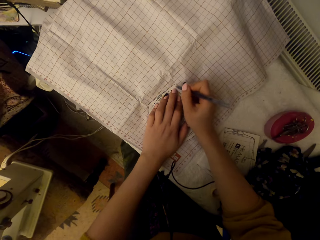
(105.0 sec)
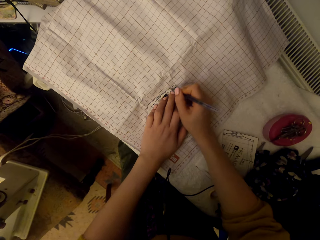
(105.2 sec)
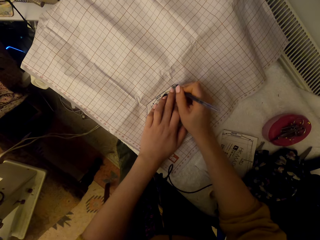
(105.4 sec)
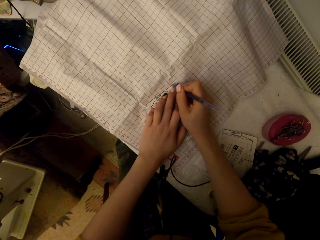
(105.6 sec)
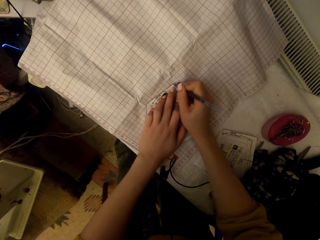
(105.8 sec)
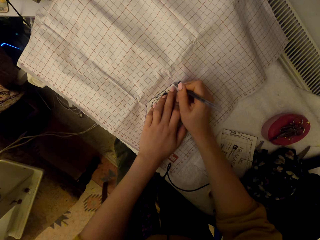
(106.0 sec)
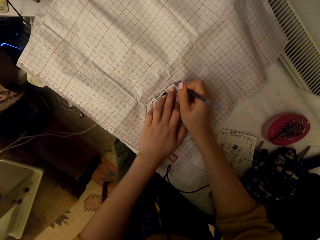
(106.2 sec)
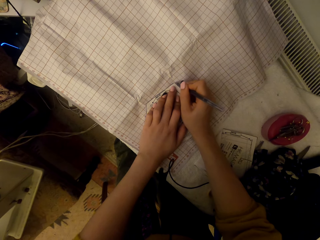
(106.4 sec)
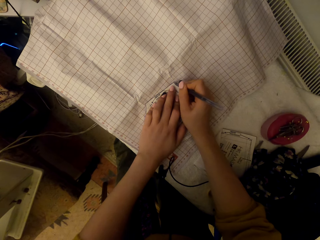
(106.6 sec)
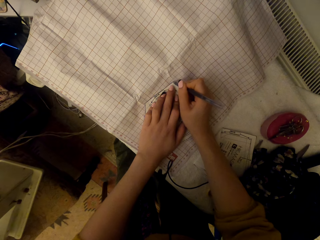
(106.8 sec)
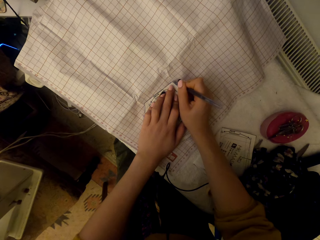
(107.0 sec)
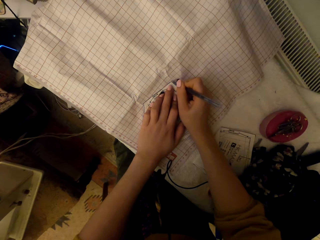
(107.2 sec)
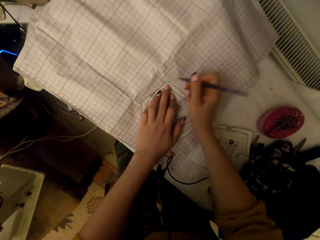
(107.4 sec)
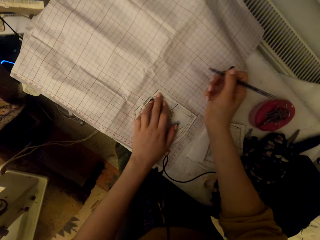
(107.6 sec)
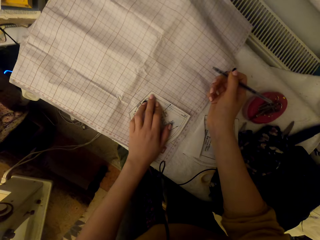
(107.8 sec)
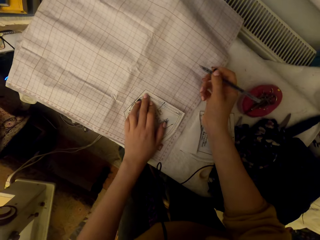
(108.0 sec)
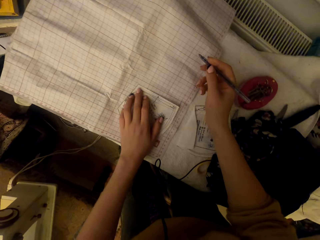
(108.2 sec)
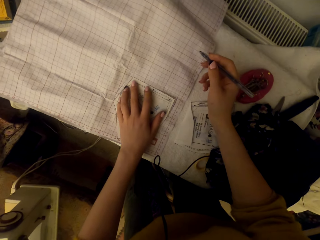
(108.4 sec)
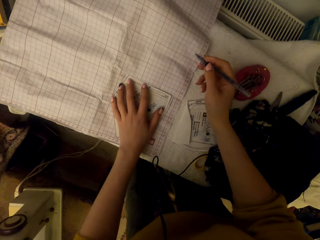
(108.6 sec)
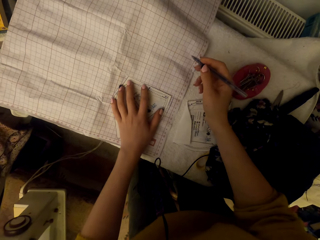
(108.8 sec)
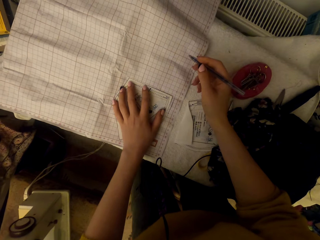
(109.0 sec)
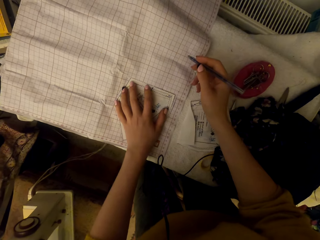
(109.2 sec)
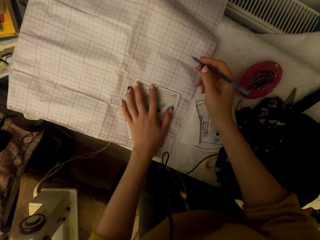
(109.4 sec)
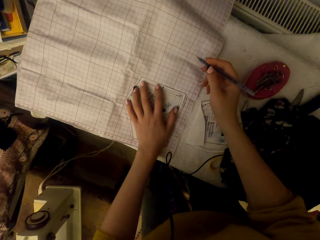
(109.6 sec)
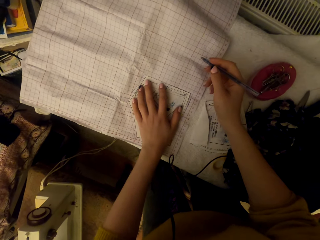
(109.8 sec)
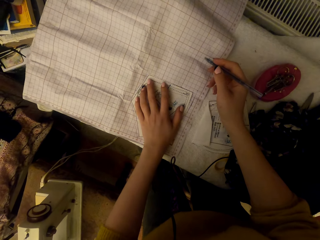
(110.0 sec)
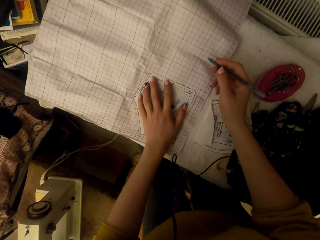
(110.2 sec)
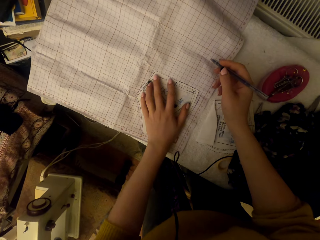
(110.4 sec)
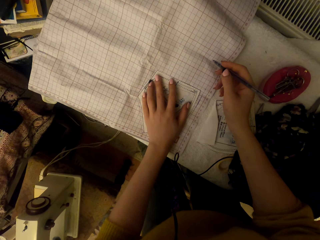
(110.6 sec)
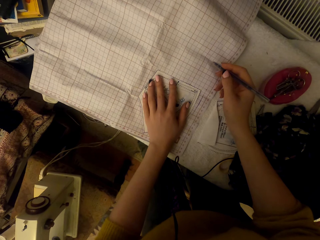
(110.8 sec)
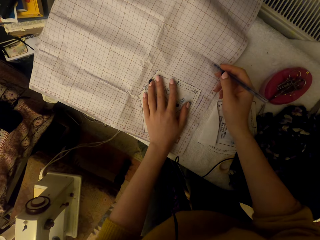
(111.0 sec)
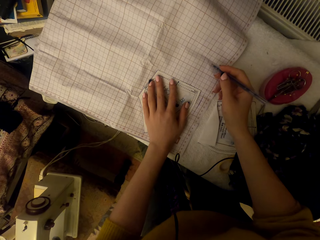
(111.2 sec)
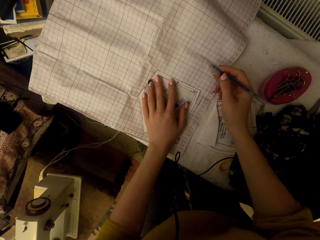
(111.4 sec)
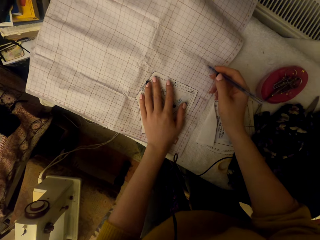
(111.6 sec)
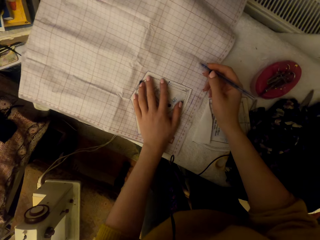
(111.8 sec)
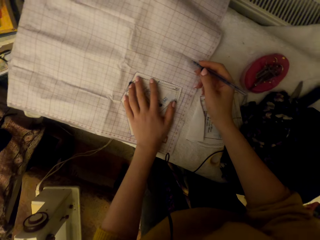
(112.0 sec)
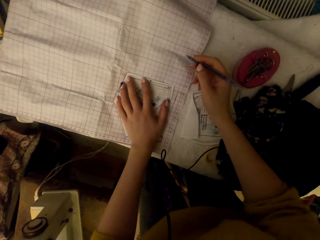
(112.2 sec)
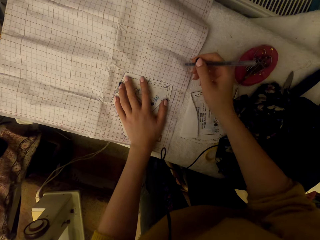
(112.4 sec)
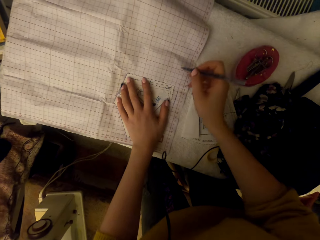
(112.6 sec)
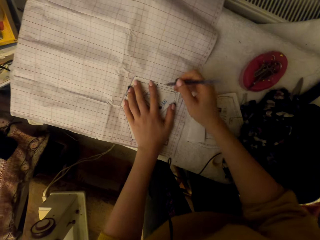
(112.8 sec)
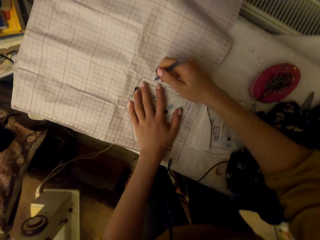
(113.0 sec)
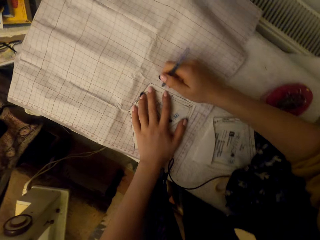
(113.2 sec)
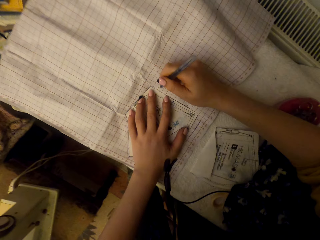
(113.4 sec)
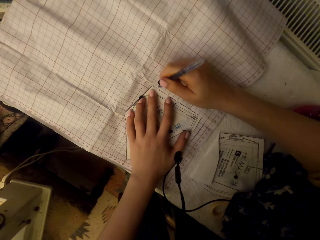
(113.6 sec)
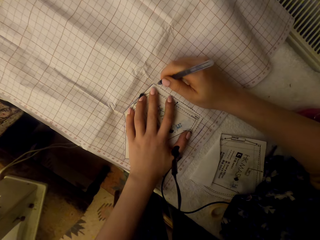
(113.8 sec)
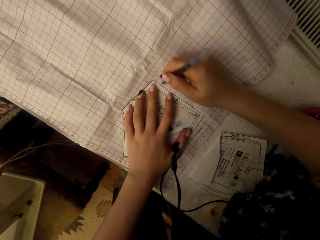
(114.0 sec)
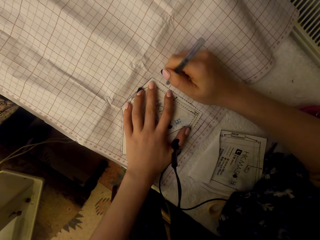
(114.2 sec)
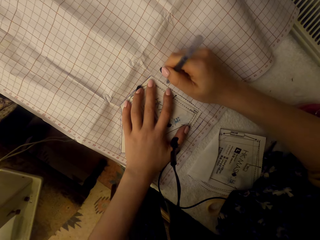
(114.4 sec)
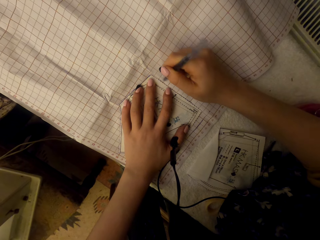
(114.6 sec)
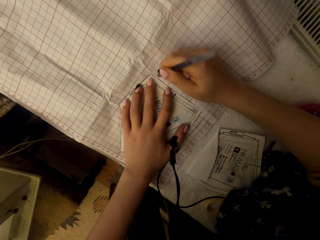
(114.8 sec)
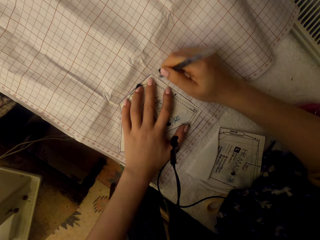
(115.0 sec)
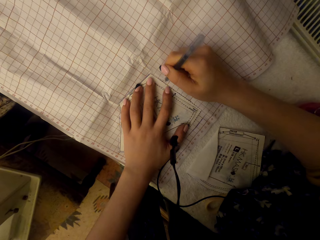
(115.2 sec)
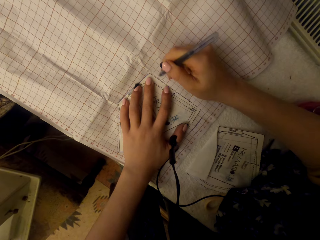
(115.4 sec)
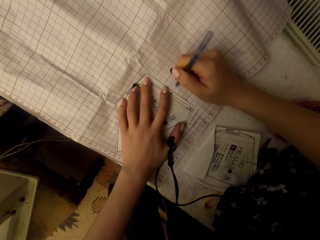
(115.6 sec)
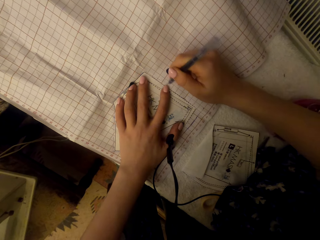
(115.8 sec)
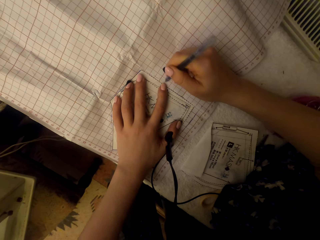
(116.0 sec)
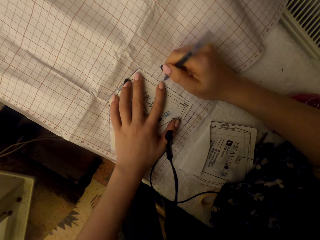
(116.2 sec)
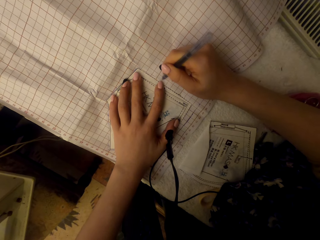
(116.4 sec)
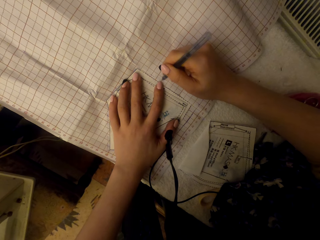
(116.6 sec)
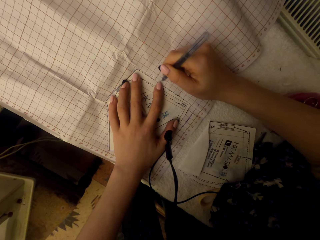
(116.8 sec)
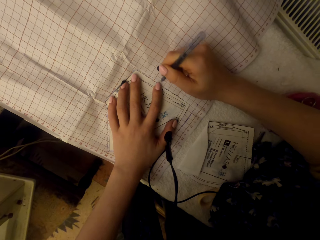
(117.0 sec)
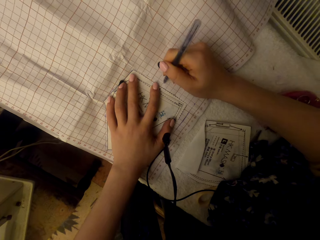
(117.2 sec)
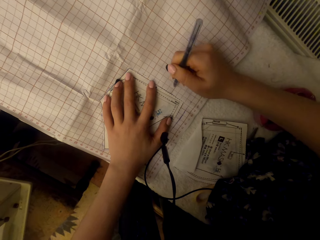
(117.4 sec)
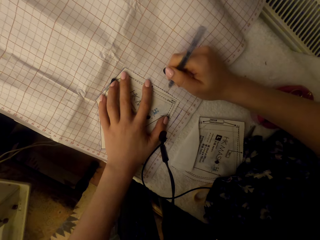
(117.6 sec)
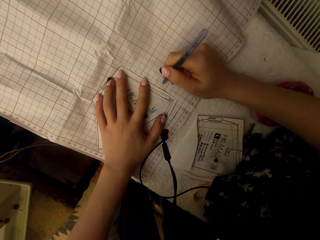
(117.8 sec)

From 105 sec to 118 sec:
The camera wearer scratches on the graph paper using the pen. They adjust the paper cut piece on the graph paper. They scratch on the graph paper using the pen.

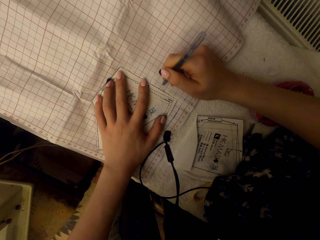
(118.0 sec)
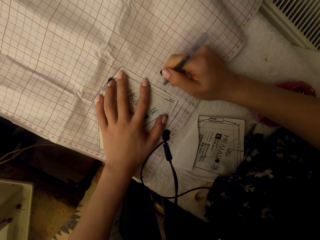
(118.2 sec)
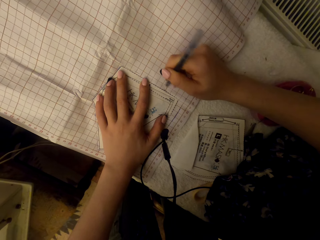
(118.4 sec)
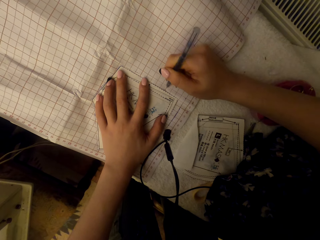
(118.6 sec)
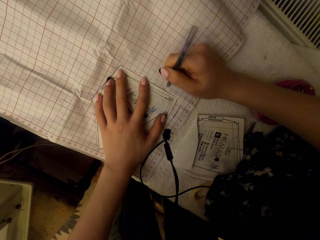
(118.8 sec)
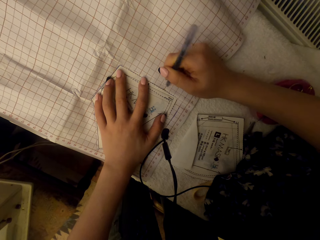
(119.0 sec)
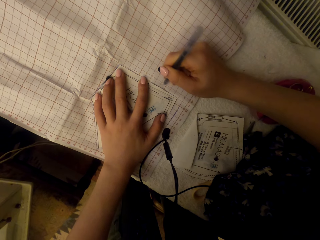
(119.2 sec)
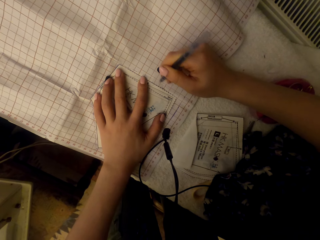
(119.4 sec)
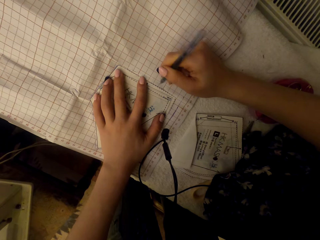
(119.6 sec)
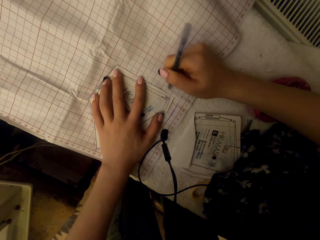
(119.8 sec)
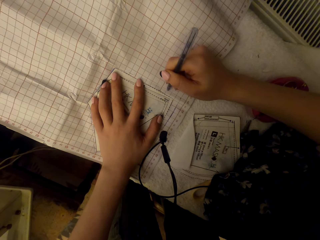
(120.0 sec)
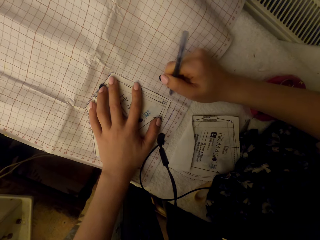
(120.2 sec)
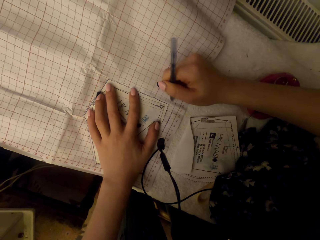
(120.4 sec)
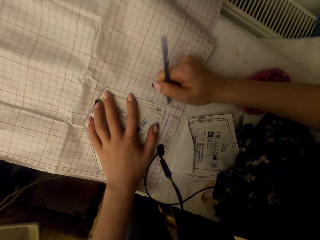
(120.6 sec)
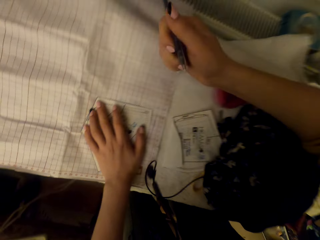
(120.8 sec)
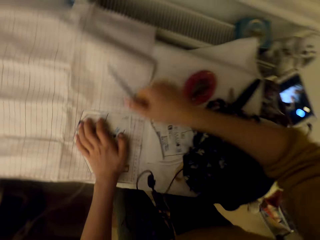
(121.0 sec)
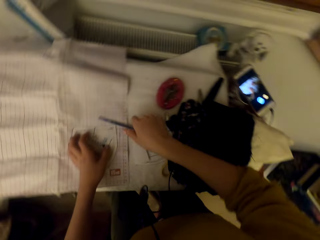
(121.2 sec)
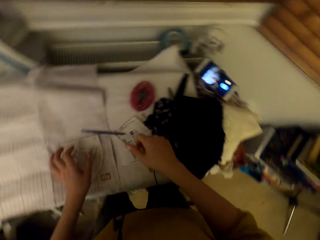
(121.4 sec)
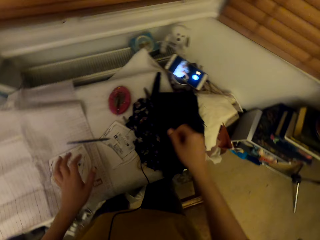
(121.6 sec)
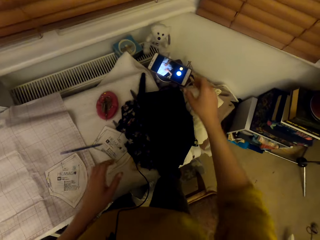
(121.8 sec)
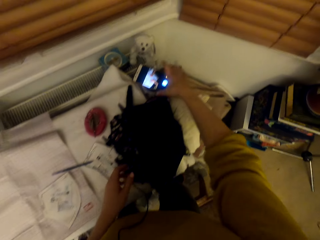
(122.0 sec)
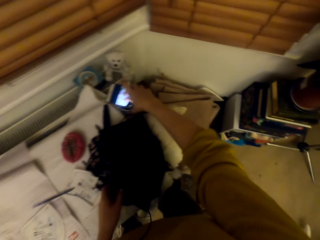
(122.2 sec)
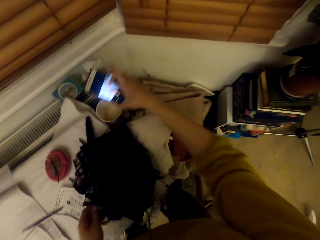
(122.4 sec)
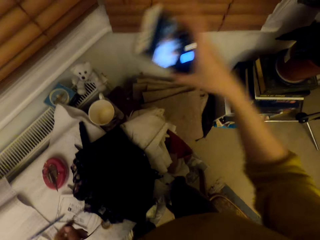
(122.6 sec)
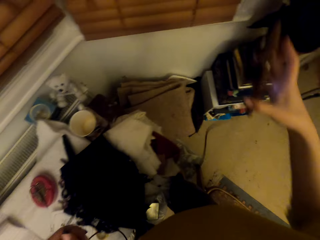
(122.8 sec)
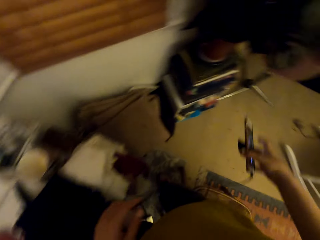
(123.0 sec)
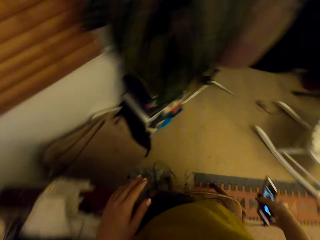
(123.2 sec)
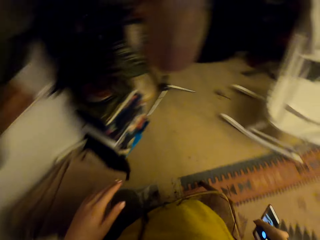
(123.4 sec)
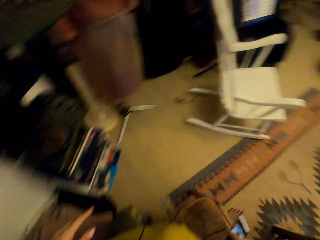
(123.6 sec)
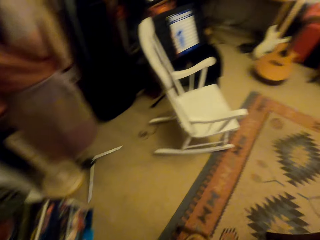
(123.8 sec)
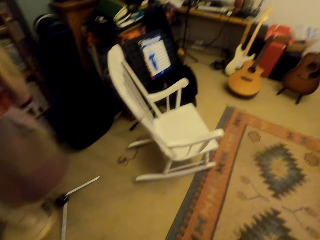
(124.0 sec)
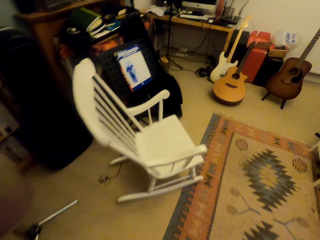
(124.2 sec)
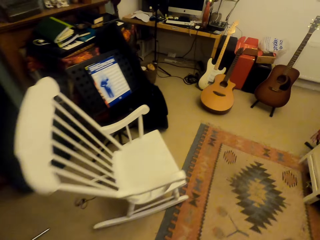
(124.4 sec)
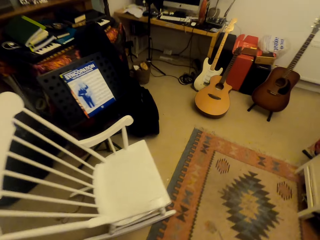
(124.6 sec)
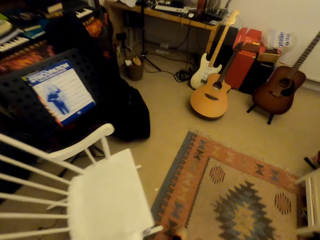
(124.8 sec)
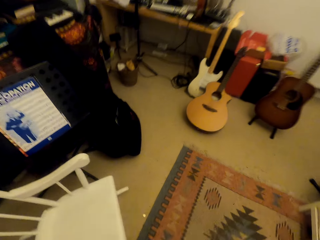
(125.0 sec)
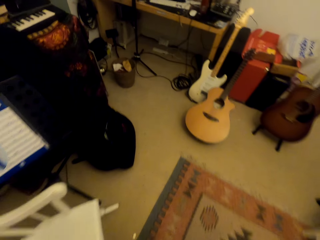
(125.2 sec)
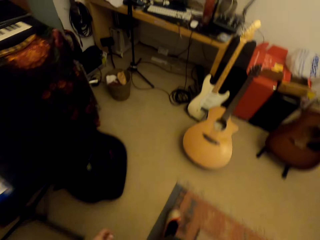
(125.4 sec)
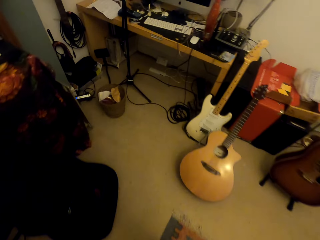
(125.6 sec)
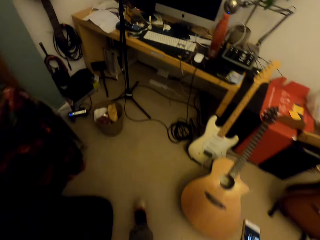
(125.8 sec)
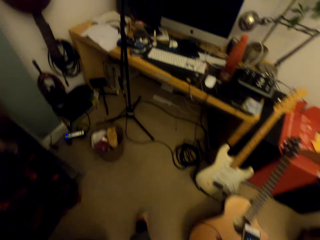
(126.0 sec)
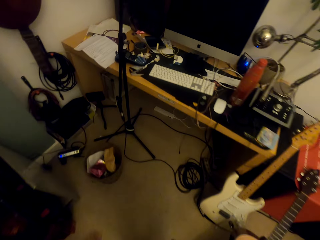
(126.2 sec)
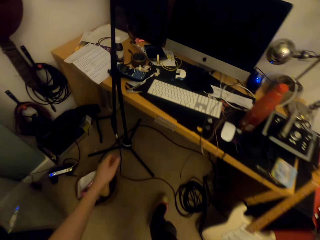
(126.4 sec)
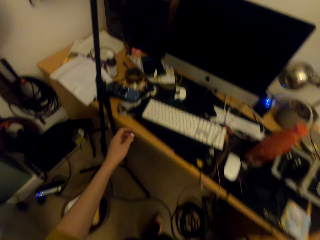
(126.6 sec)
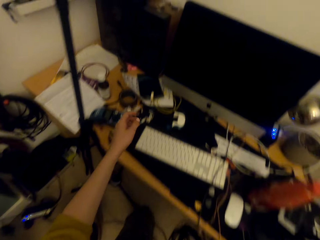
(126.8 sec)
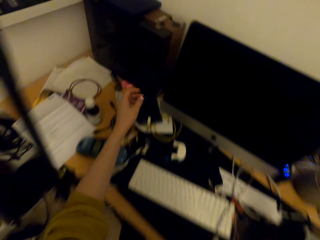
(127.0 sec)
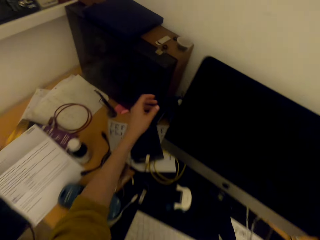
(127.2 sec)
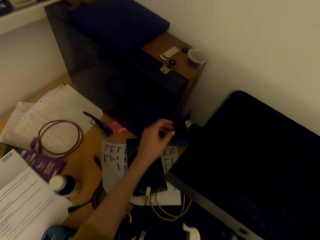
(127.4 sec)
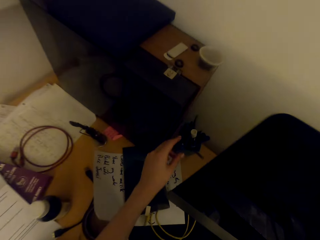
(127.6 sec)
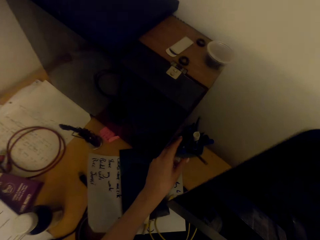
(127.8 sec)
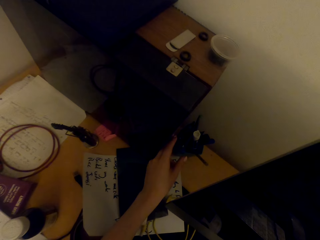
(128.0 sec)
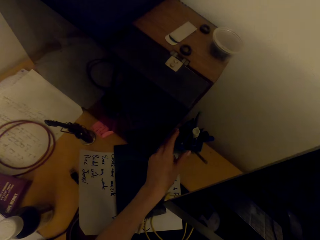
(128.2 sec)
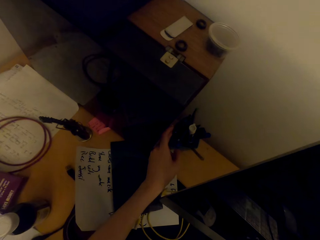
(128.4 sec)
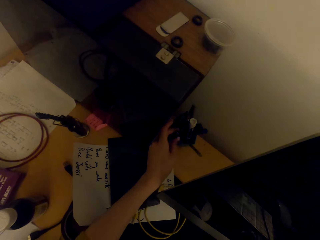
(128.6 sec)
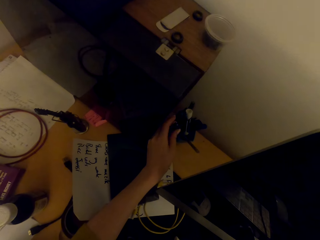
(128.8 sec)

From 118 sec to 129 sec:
The camera wearer drops the pen on the graph paper. They pick up the phone. They walk around in the room.
